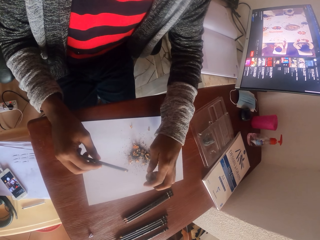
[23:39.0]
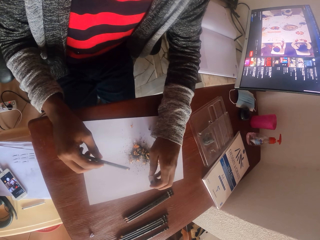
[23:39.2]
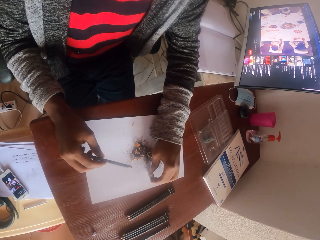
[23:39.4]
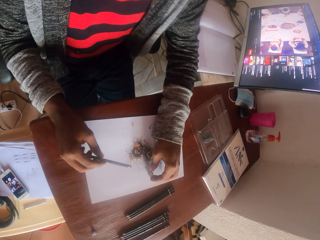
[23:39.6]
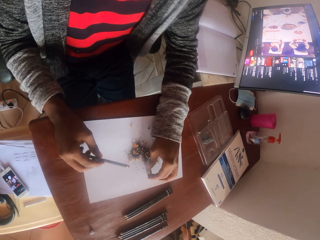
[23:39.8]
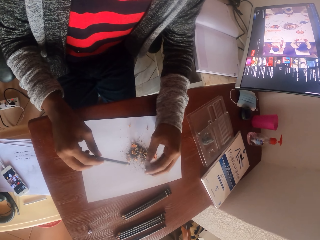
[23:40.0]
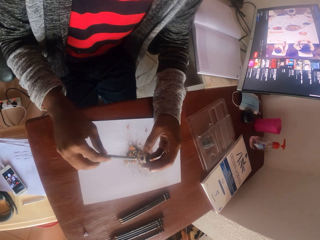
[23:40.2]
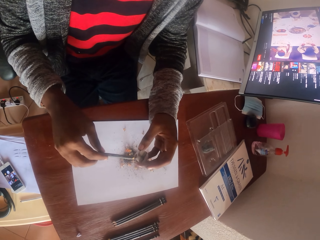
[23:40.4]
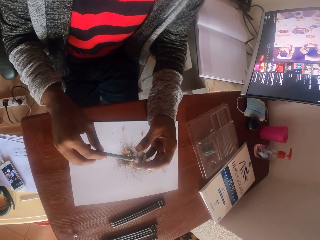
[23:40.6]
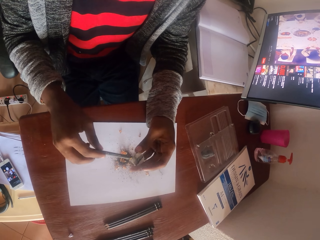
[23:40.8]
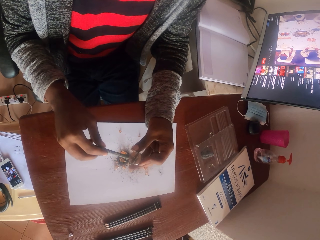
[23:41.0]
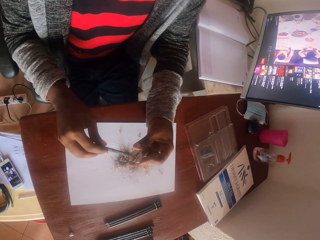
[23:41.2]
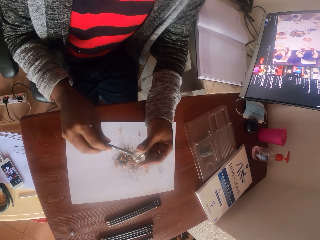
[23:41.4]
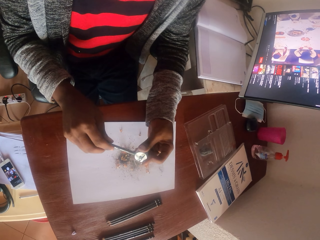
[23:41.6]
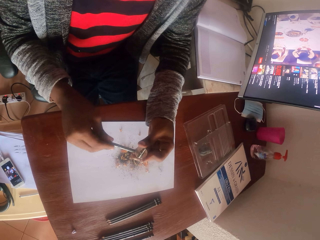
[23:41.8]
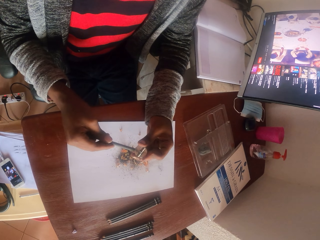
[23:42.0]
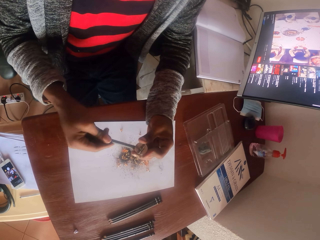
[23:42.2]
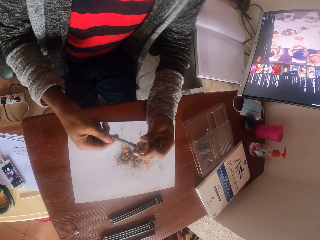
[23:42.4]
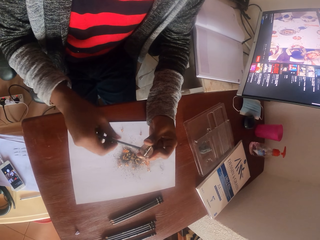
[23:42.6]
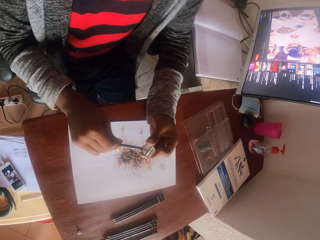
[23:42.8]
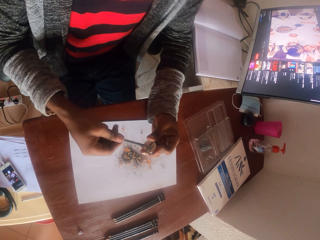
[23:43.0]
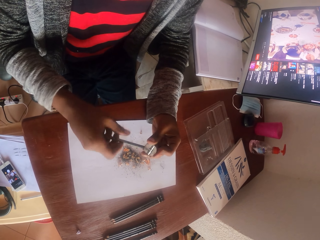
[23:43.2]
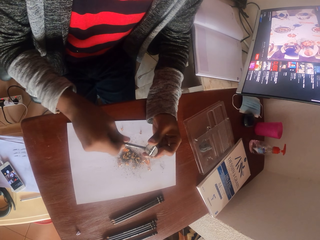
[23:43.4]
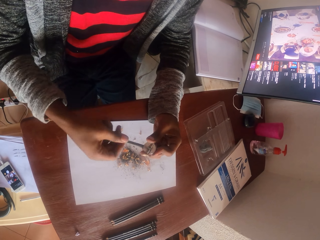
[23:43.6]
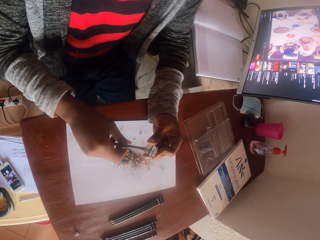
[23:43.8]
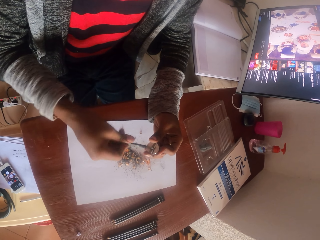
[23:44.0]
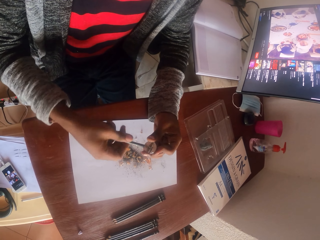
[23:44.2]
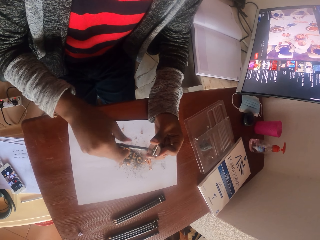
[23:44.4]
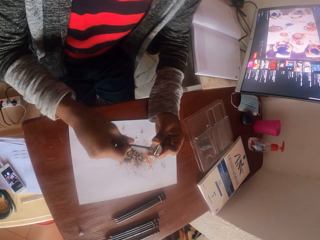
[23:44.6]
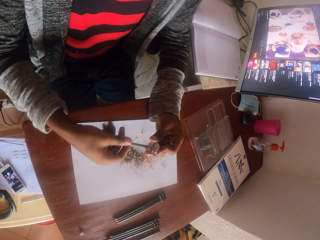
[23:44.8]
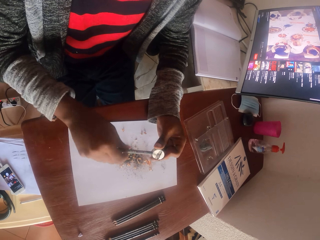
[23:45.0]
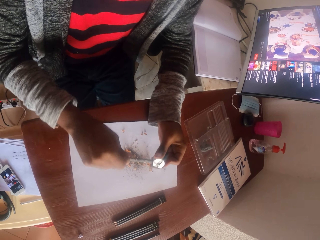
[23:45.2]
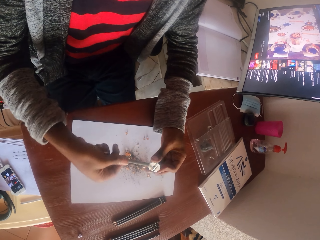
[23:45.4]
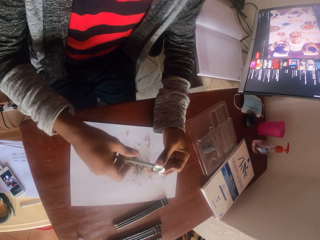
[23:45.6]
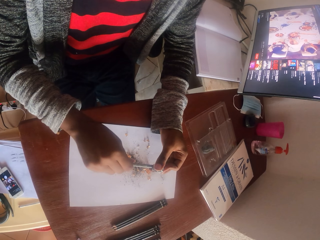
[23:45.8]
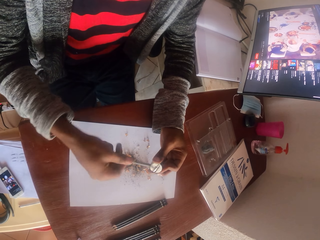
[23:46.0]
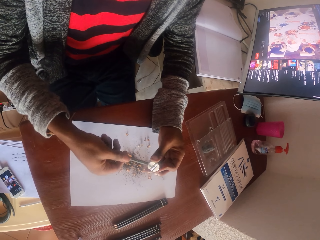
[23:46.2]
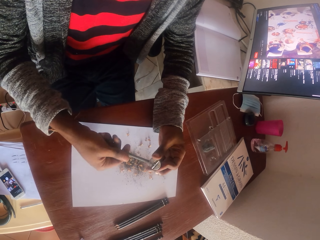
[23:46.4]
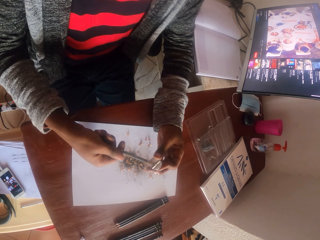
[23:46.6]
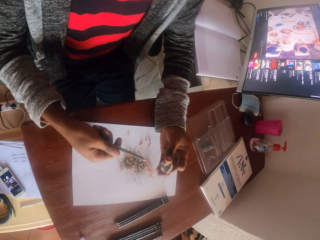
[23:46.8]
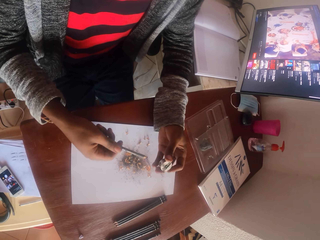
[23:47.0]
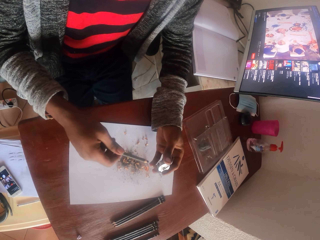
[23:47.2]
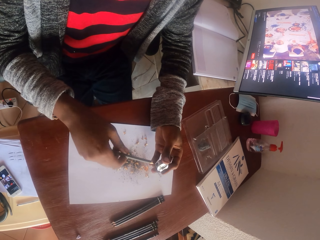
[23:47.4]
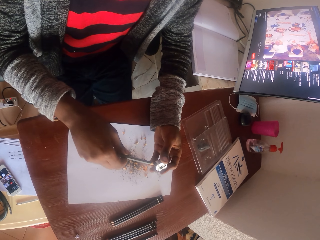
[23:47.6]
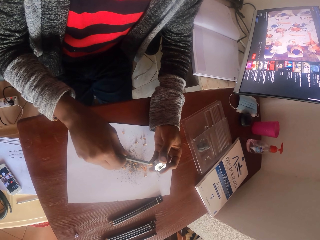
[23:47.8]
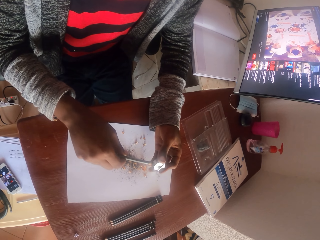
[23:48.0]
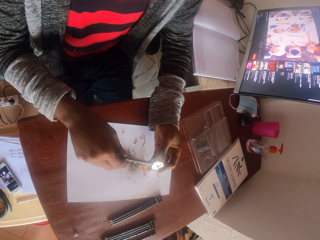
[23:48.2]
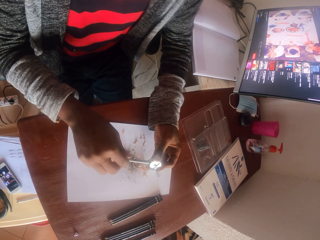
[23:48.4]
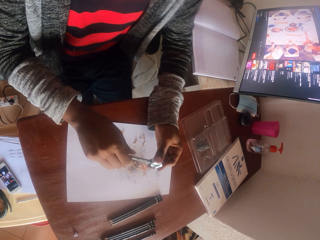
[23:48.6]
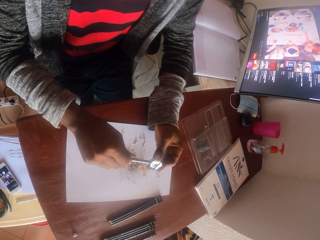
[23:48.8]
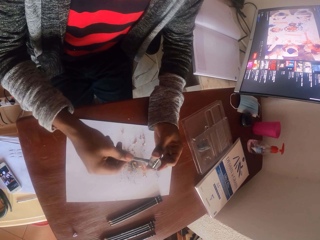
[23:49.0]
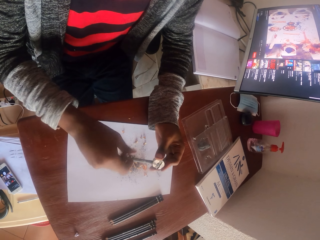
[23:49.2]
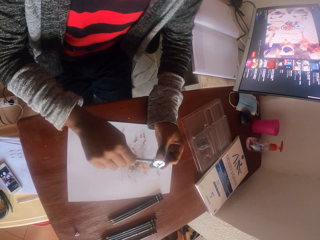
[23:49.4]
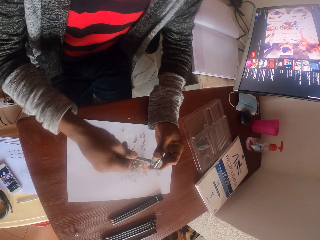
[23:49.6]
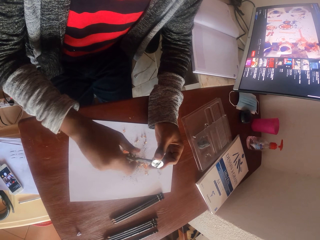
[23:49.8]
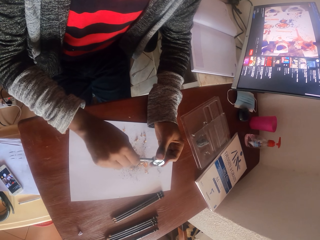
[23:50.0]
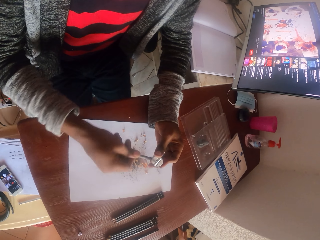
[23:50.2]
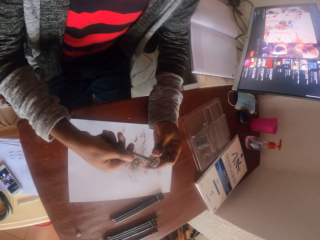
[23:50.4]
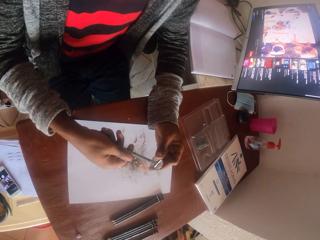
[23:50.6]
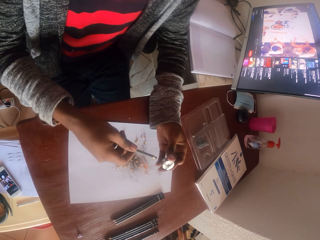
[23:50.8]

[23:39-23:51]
The camera wearer taps the pencil sharpener on the paper. They sharpen the pencil. They remove the pencil from the sharpener. They look at the pencil. They sharpen the pencil.

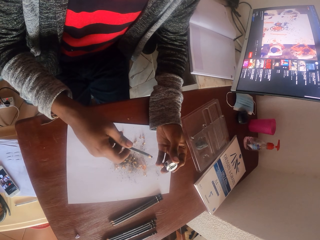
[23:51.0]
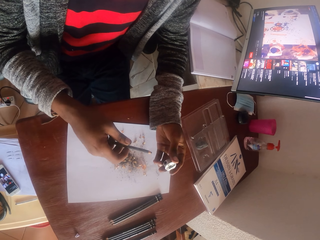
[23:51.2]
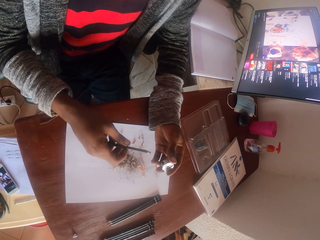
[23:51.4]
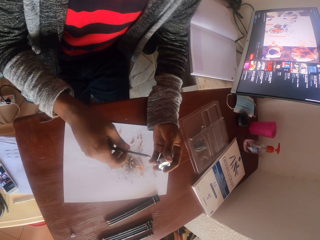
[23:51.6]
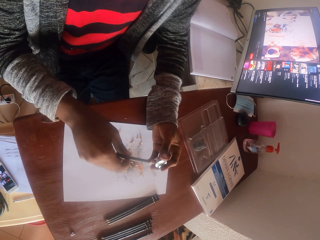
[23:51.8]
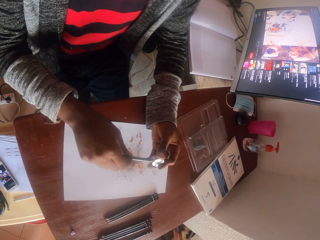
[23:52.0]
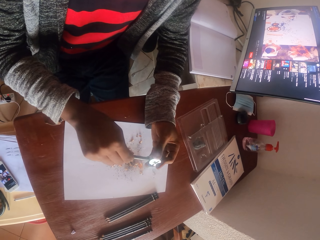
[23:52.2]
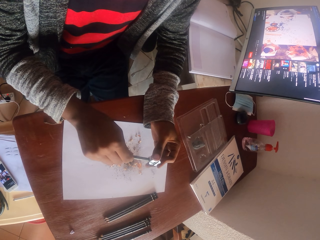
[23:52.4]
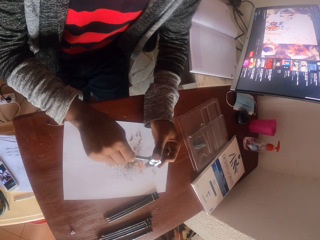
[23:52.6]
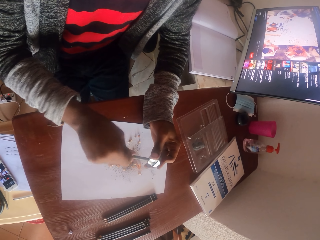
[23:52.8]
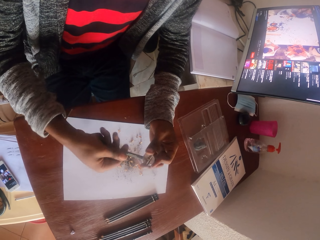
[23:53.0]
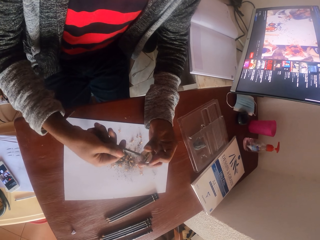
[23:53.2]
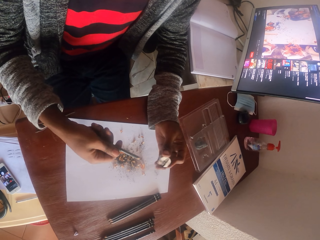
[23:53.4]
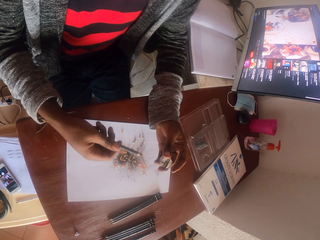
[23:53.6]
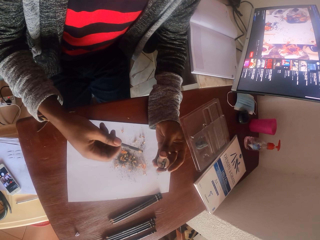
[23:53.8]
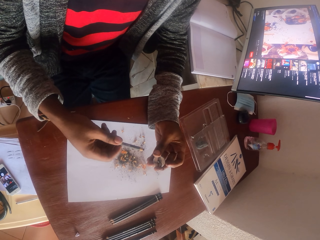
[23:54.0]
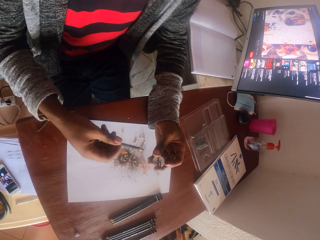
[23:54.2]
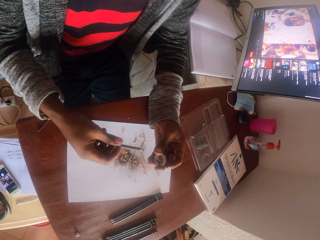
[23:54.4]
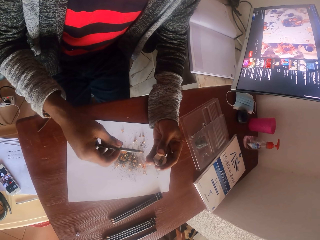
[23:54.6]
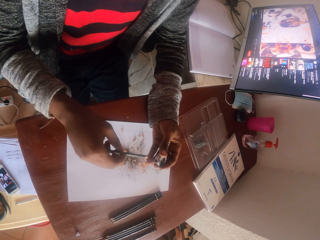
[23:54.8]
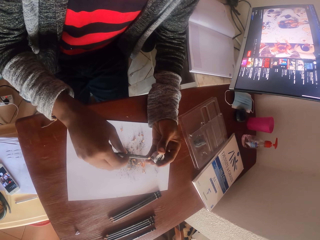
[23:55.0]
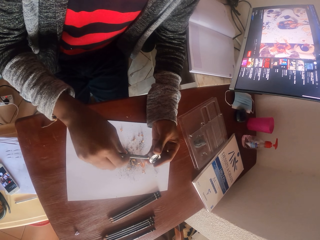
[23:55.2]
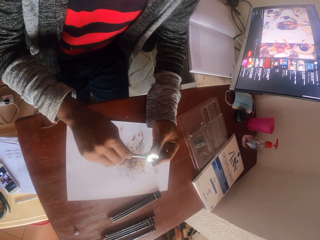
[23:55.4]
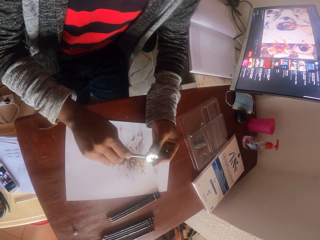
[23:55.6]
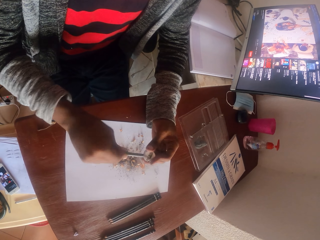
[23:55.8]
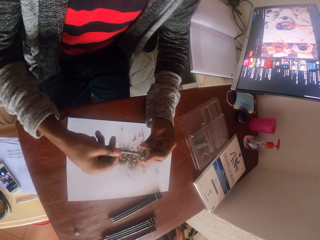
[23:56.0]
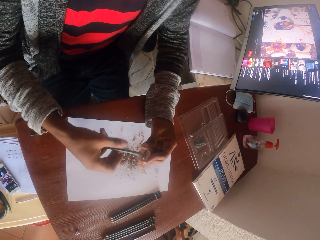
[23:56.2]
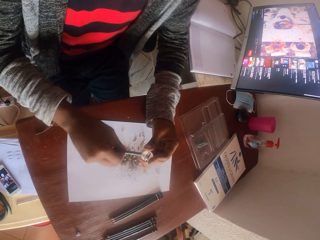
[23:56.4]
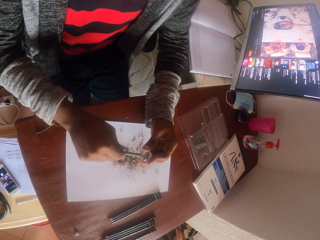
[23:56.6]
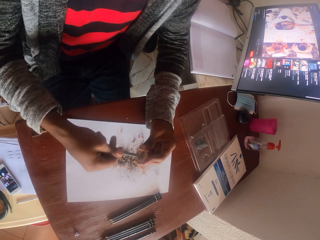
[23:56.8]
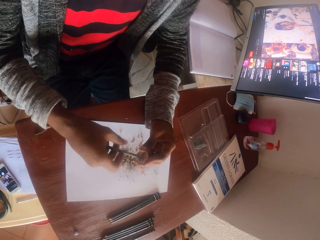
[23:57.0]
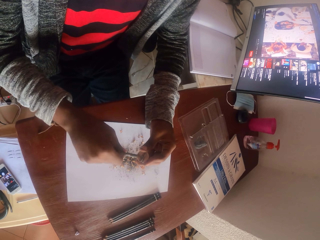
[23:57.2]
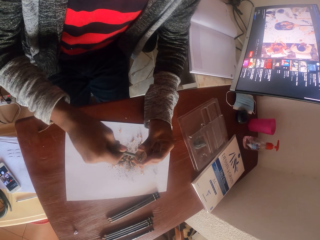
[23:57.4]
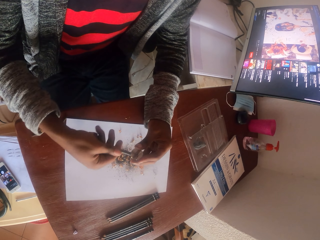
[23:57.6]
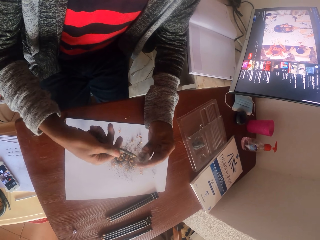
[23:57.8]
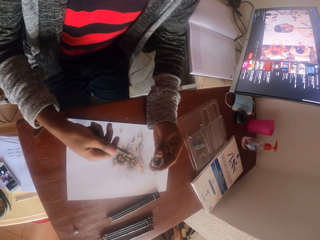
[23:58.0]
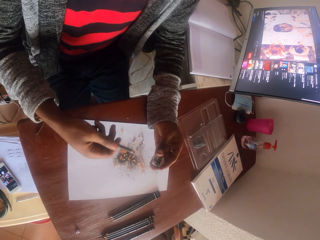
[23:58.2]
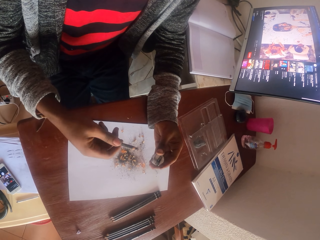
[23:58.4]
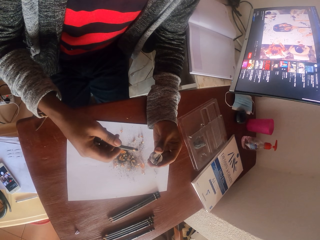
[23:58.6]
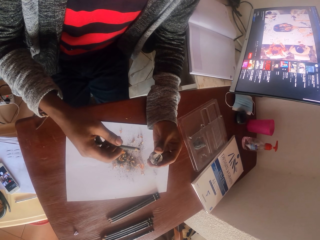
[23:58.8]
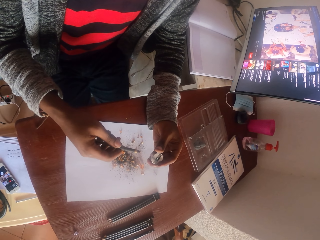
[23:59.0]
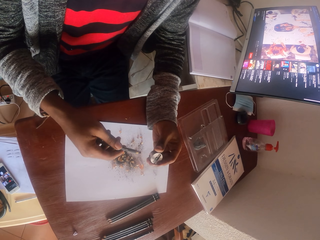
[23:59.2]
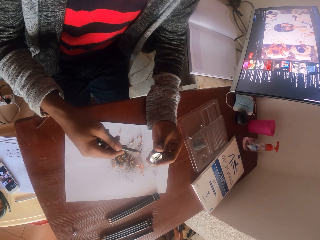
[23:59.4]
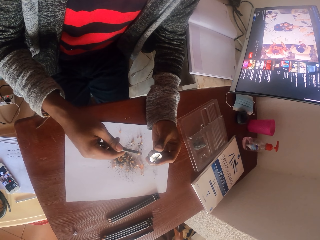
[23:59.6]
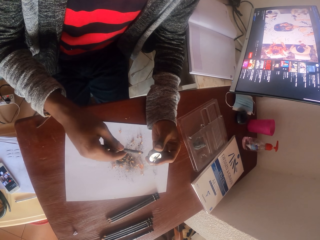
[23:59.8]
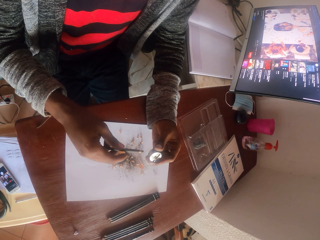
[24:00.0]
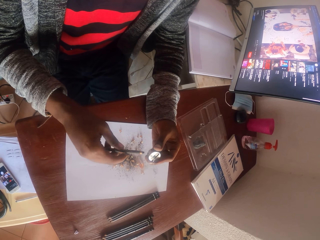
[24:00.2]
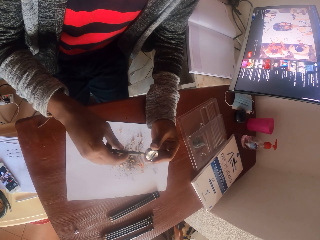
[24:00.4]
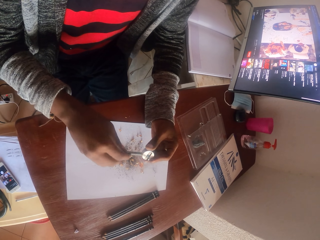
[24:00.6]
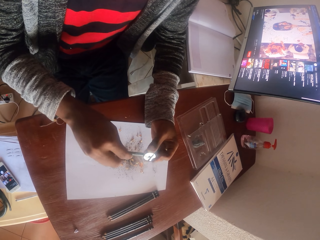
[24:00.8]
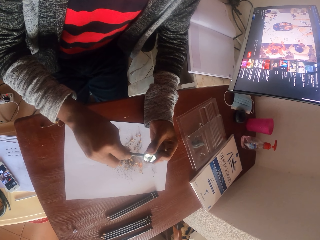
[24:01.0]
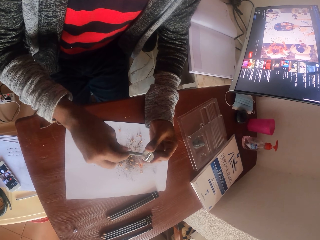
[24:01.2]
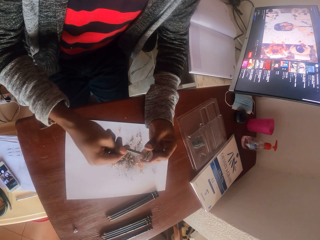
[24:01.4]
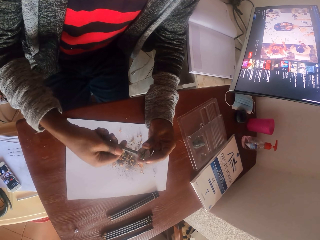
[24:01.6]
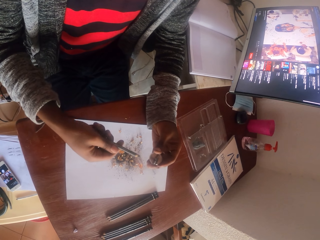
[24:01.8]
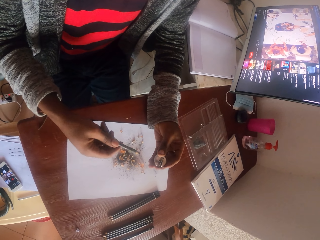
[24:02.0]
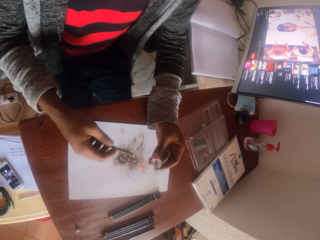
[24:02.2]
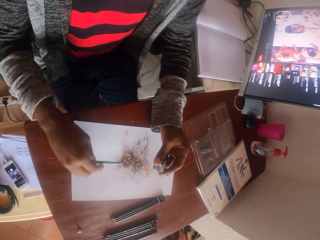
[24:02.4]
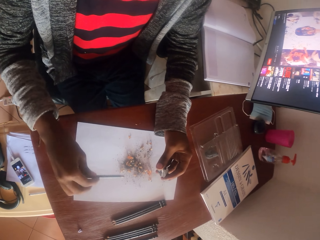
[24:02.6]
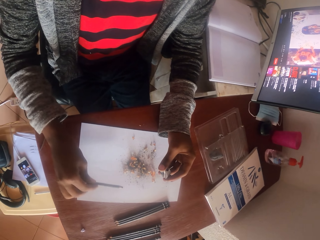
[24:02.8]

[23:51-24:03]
The camera wearer removes the pencil from the sharpener. They sharpen the pencil. They look at the pencil. They remove the pencil from the sharpener. They sharpen the pencil. They remove the pencil from the sharpener. They sharpen the pencil. They look at the pencil.
